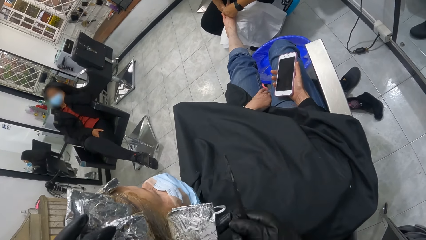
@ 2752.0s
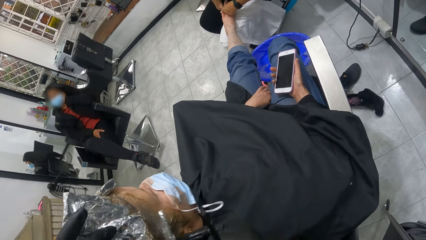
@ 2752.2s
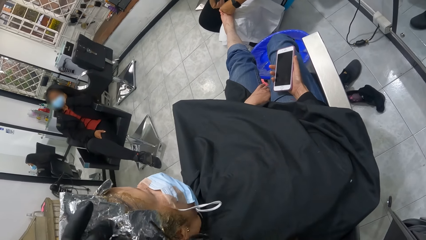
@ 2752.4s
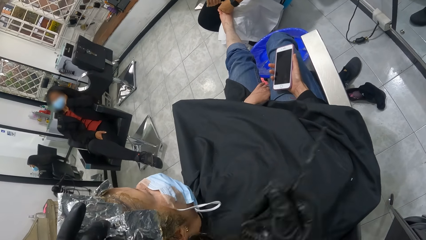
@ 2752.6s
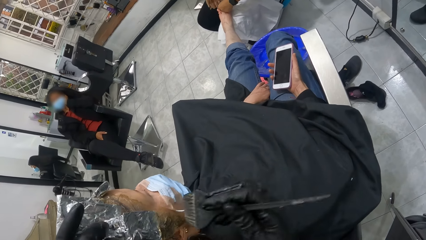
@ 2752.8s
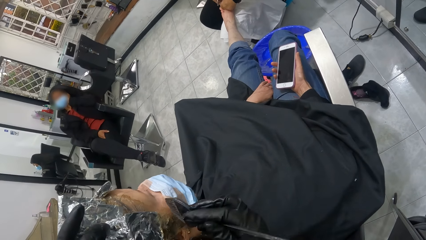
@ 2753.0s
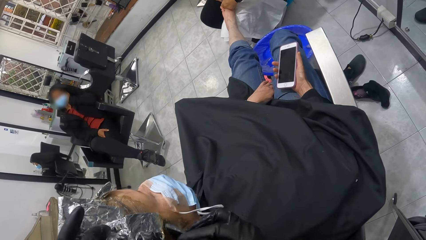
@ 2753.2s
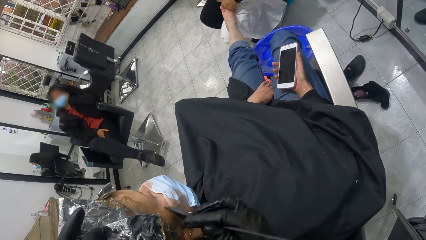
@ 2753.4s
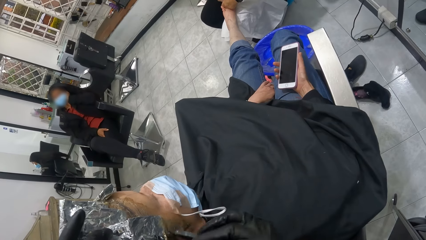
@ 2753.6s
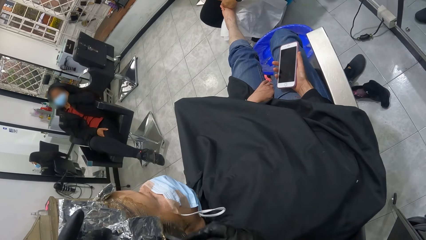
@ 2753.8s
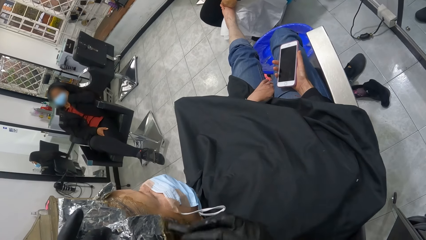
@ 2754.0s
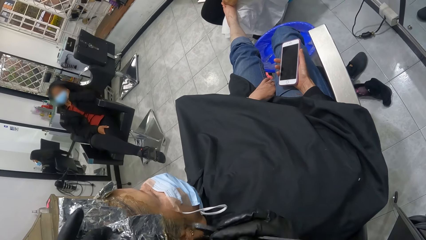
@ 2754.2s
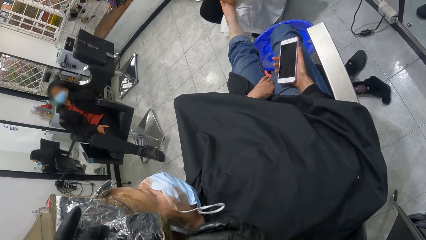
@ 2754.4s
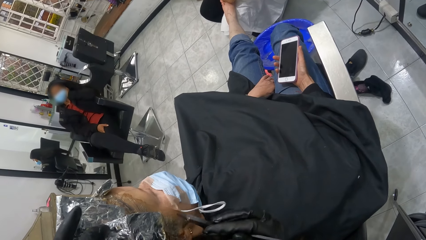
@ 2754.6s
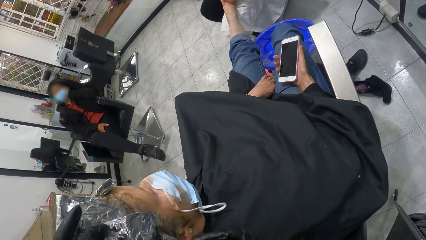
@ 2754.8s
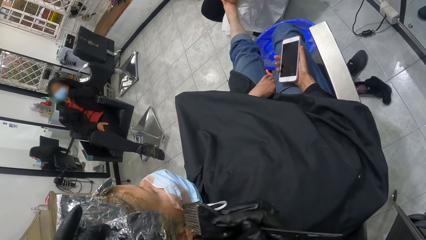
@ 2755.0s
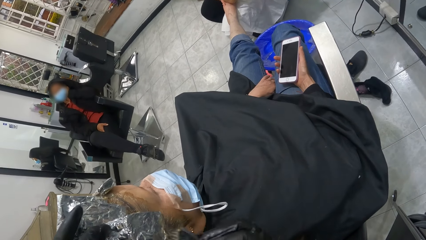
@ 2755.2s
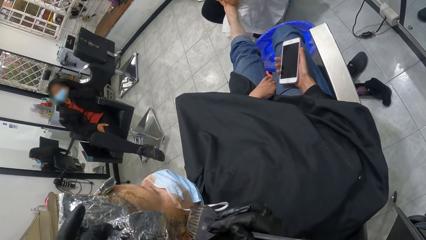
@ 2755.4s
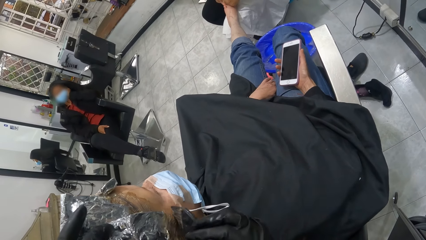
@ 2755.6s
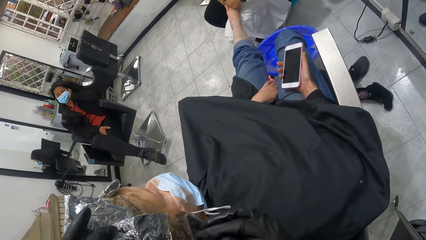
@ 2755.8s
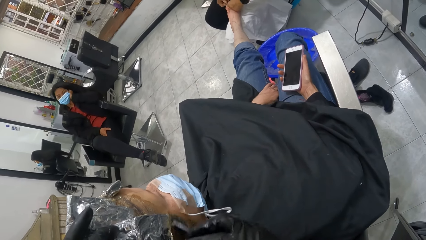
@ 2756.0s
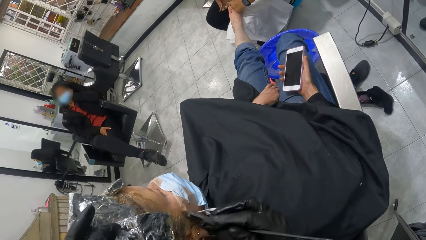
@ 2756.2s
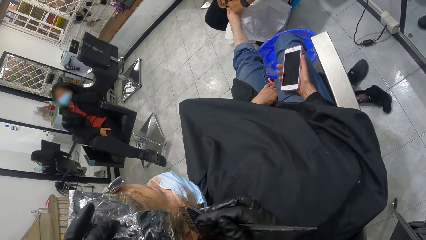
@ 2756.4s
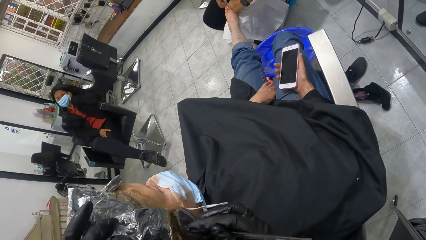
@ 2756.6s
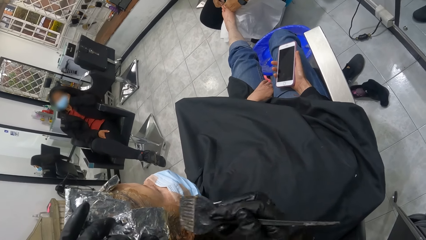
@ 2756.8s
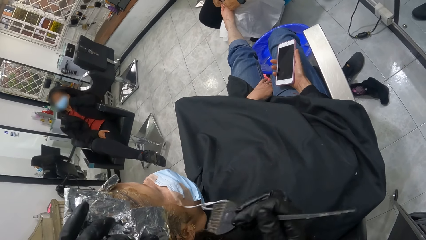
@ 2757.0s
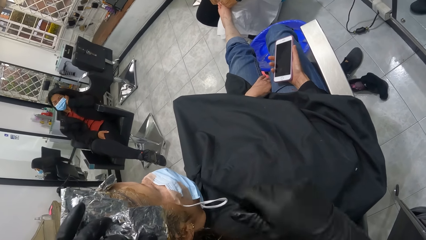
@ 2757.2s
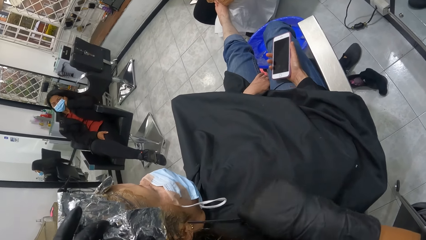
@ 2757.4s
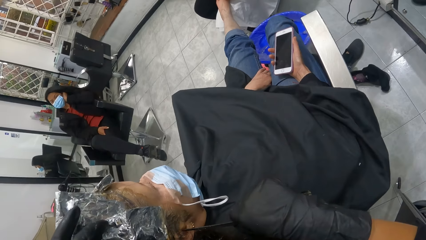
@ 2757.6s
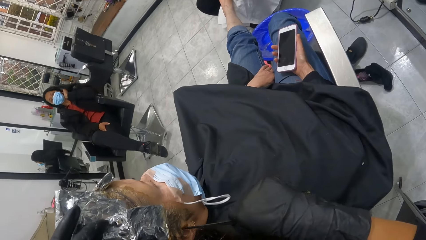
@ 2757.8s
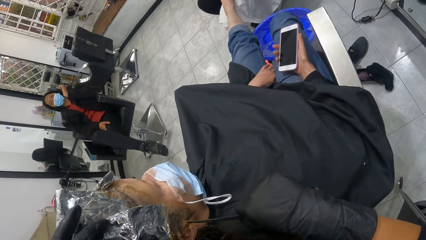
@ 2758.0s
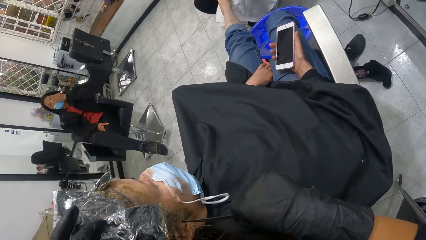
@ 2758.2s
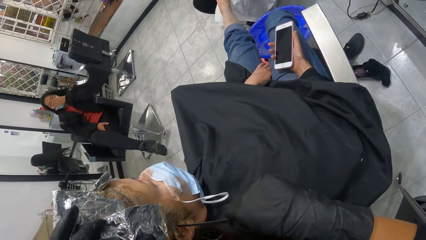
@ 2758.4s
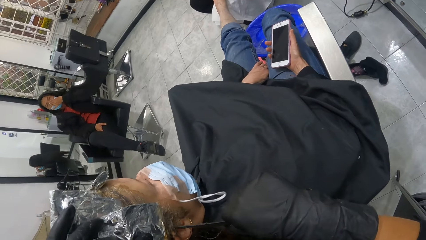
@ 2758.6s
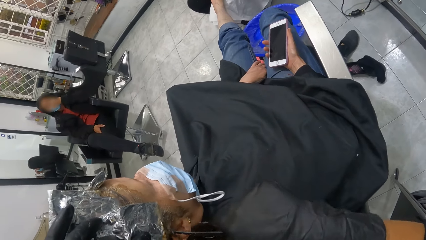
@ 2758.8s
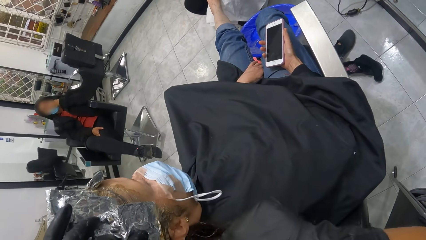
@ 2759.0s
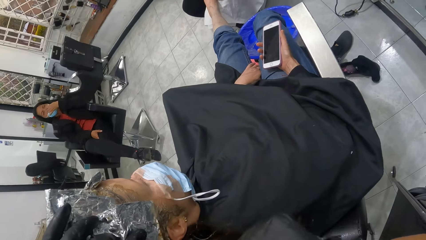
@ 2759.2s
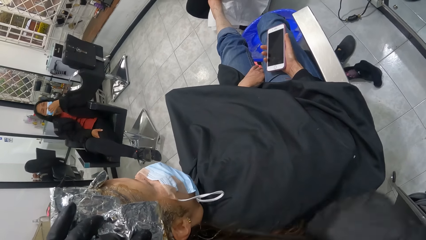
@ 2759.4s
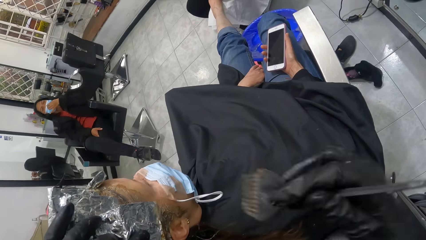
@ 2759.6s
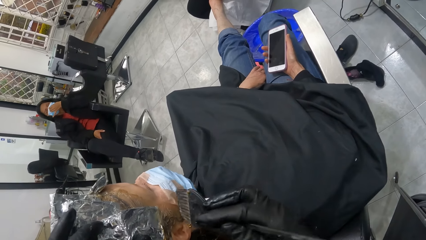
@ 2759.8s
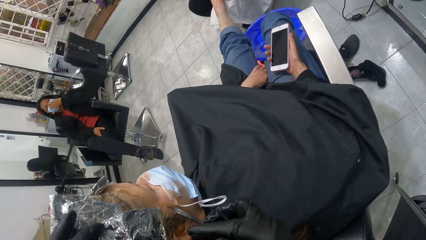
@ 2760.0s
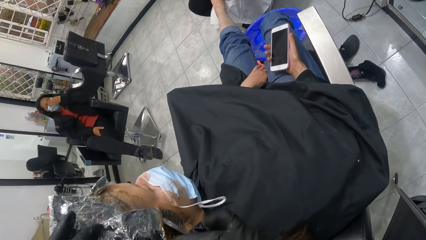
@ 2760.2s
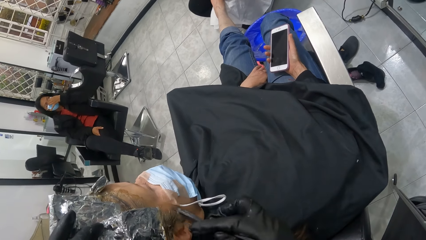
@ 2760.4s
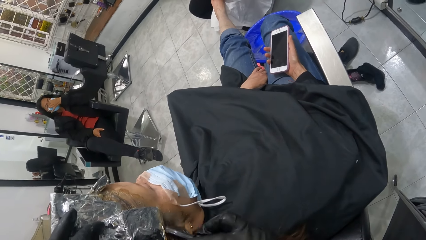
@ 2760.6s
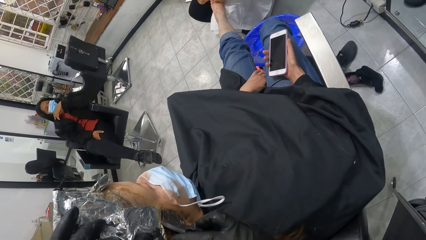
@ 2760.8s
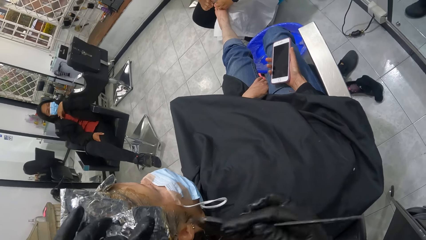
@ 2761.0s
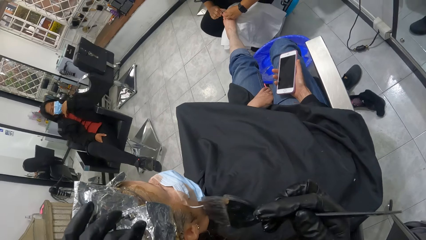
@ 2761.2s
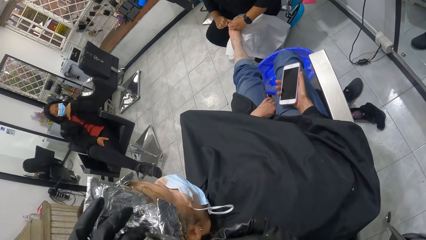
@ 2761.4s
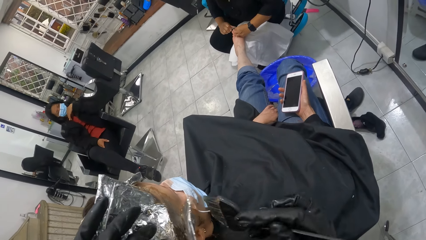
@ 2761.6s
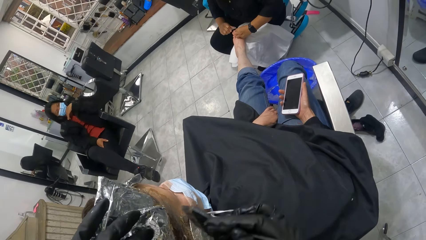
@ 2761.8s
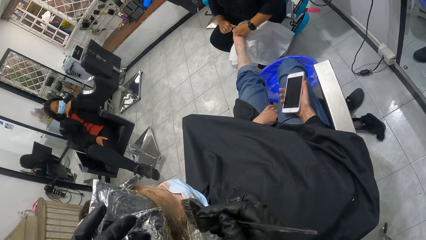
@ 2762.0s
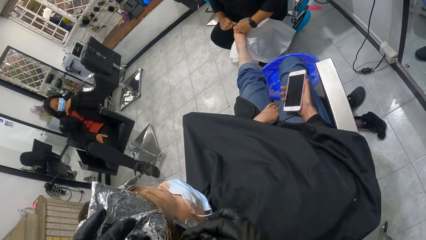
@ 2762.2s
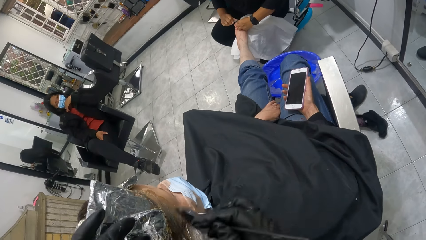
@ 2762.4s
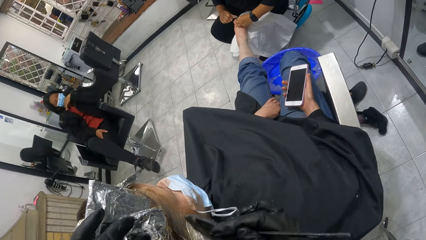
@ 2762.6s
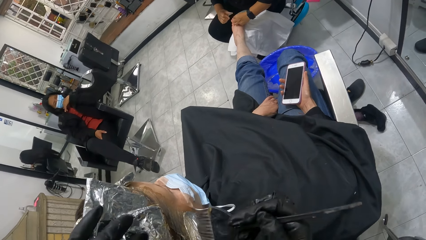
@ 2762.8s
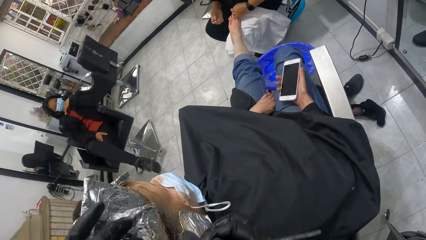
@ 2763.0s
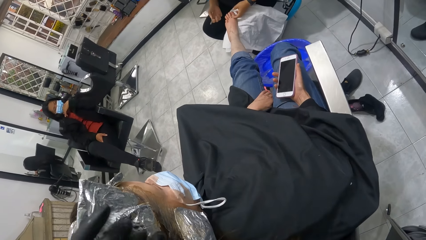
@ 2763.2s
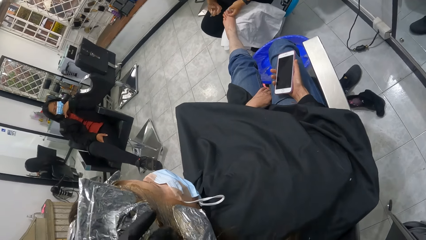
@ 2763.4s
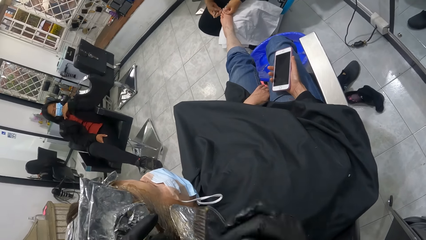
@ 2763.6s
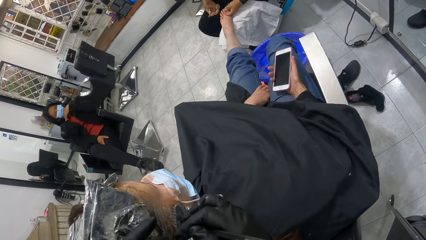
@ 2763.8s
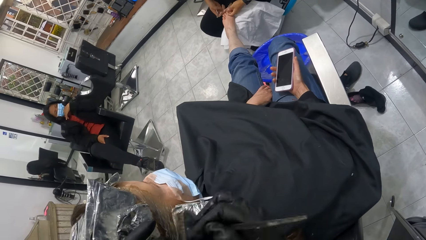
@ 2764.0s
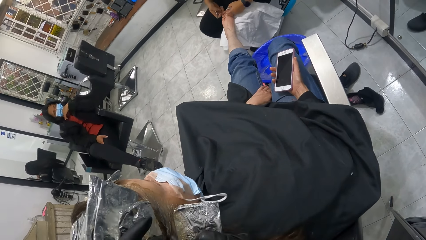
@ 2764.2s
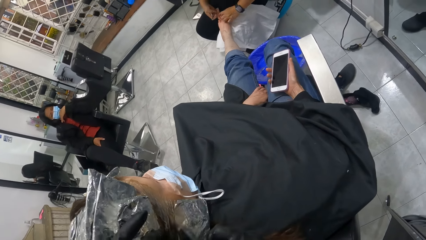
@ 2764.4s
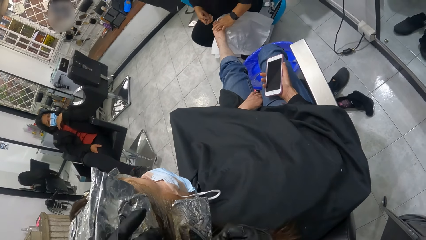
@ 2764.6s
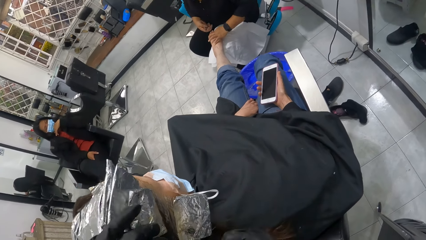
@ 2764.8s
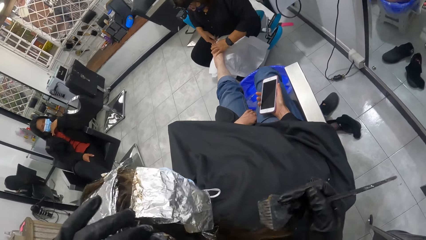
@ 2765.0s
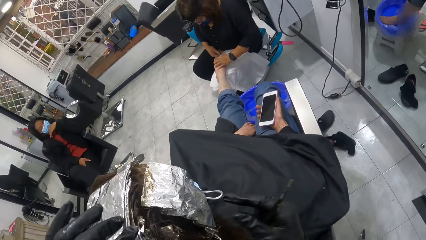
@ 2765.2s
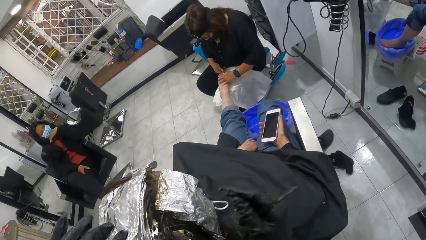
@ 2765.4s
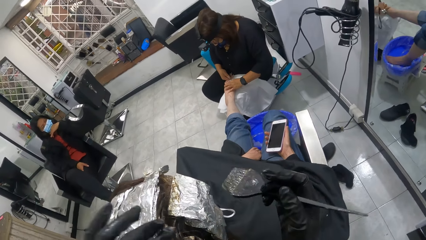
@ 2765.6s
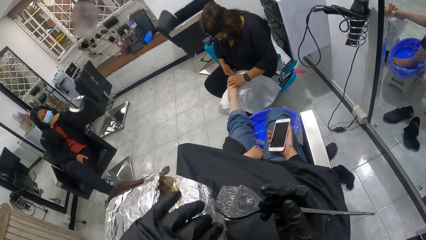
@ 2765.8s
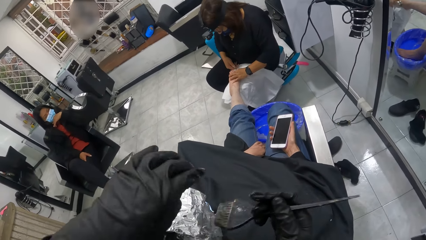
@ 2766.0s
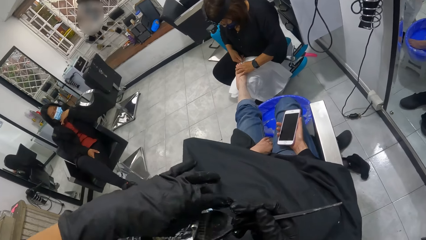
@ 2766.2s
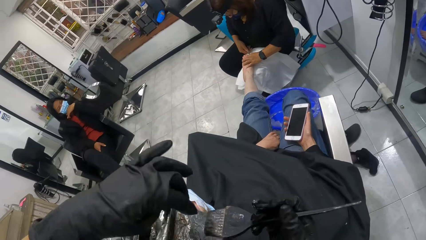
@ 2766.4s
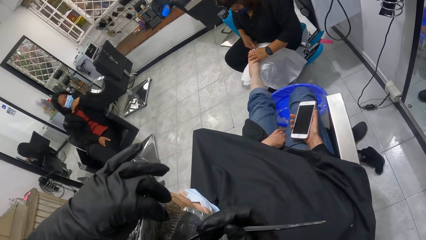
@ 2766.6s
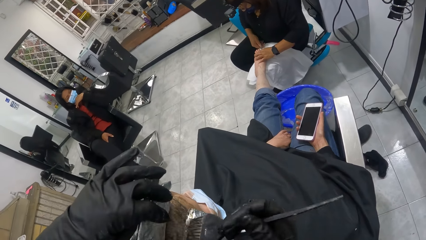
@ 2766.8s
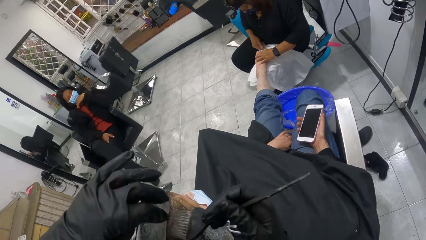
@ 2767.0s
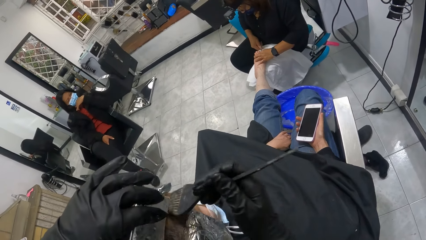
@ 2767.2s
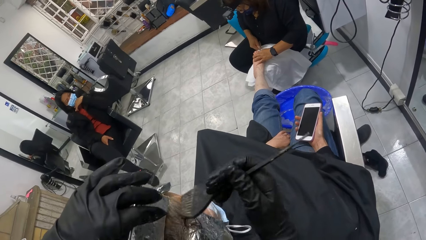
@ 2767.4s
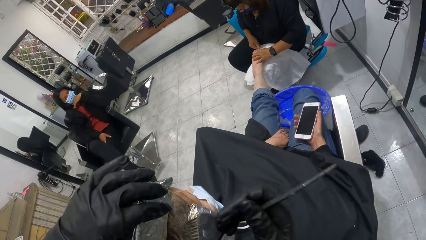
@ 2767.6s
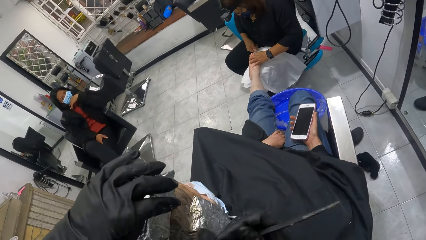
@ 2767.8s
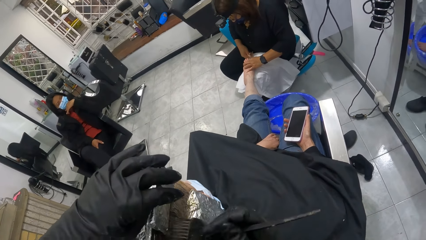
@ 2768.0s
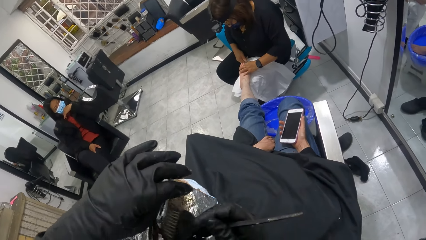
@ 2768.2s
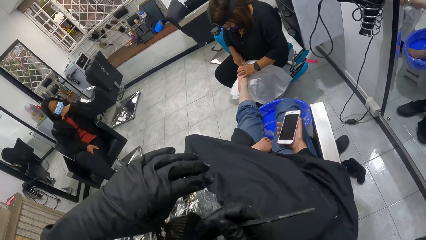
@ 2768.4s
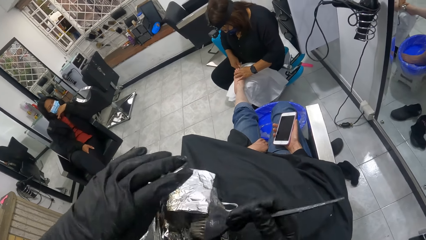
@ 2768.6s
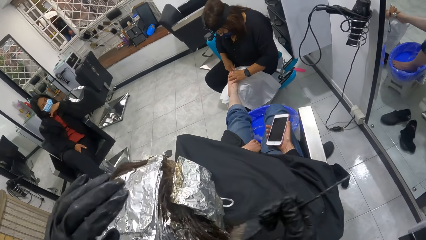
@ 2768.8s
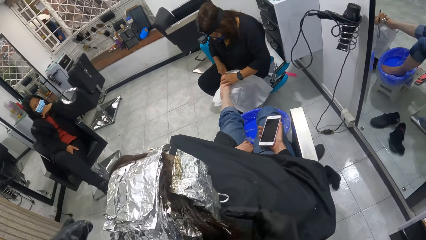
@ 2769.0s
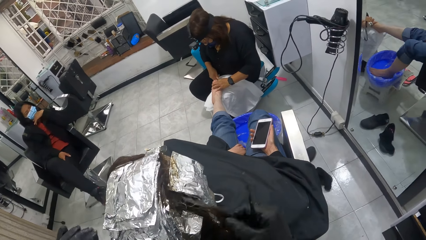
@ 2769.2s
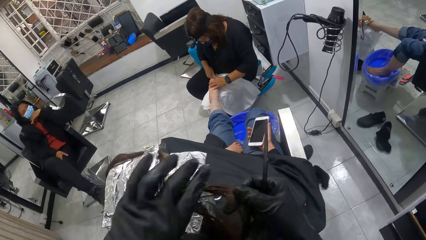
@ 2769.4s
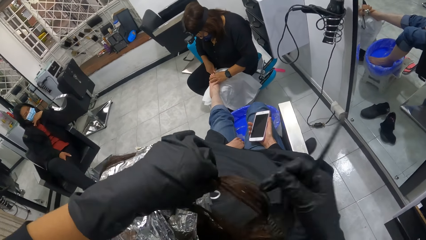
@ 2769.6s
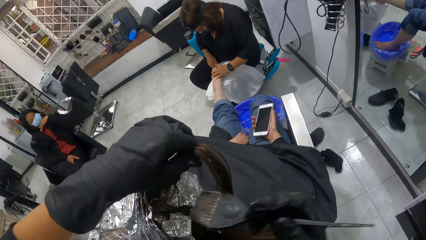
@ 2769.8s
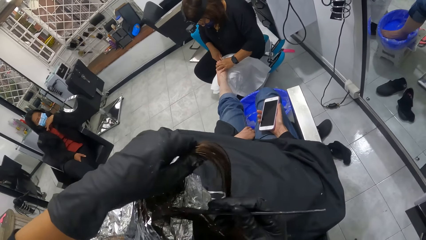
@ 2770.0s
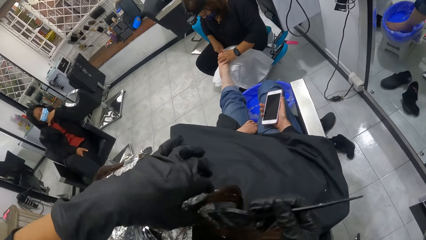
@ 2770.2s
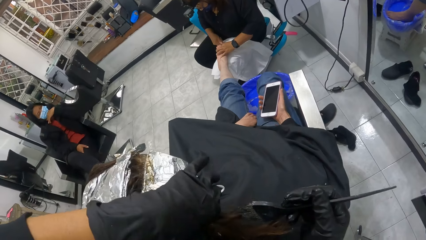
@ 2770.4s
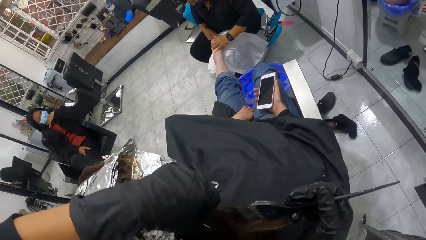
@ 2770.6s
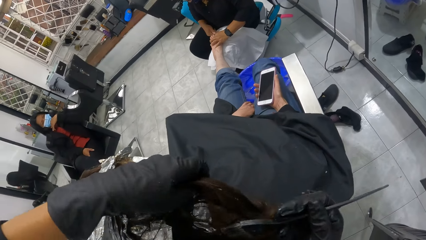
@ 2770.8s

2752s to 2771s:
The camera wearer separates the hair. They apply dye to the hair.
